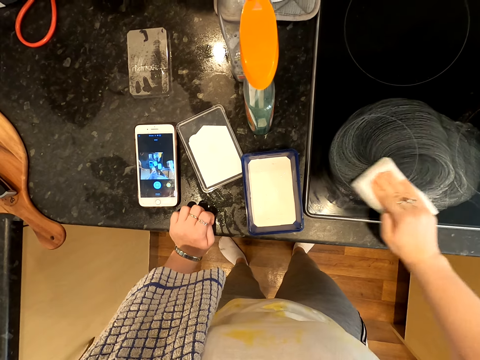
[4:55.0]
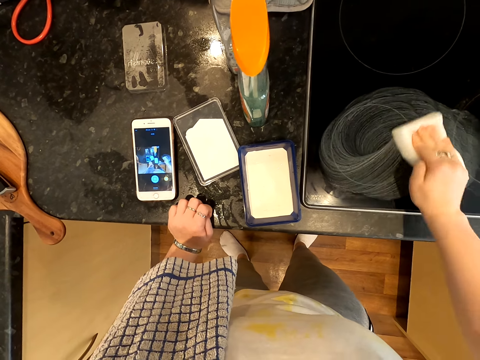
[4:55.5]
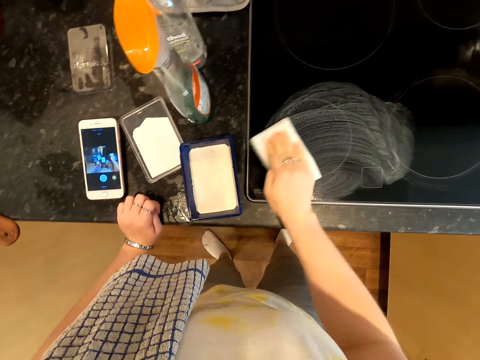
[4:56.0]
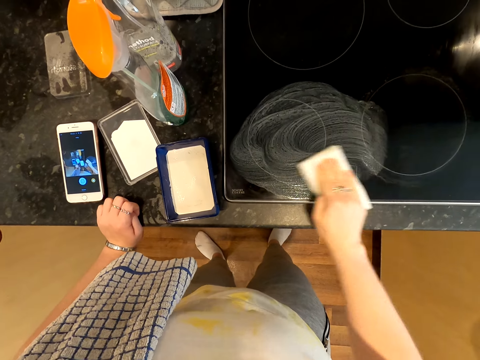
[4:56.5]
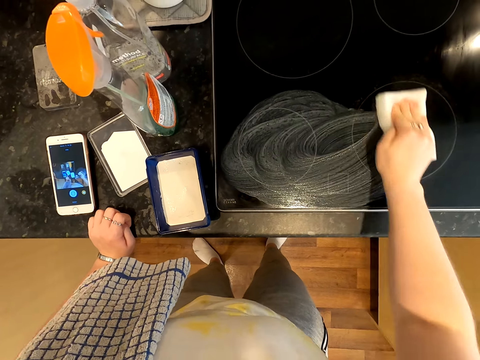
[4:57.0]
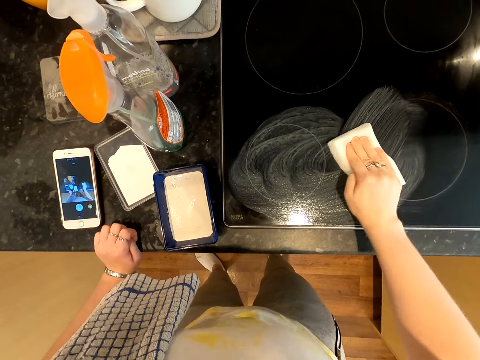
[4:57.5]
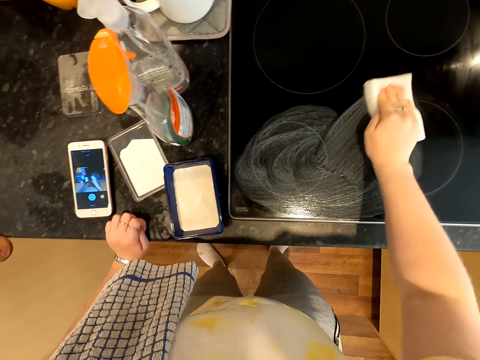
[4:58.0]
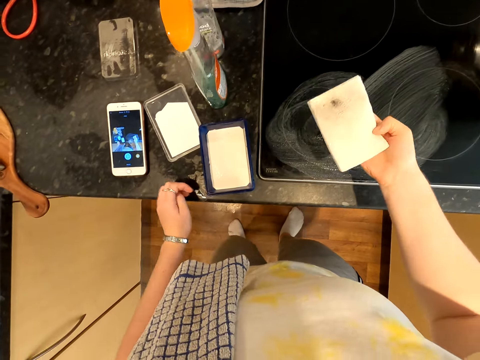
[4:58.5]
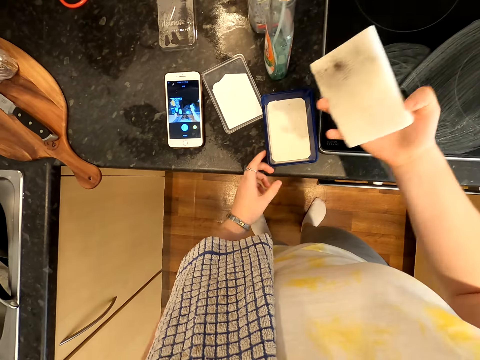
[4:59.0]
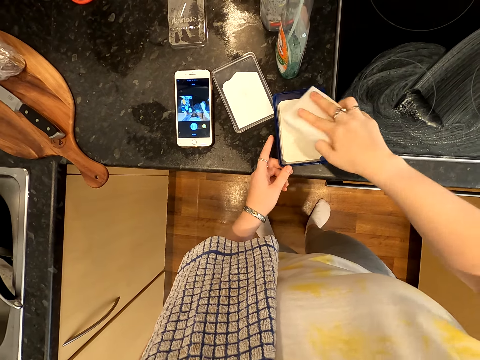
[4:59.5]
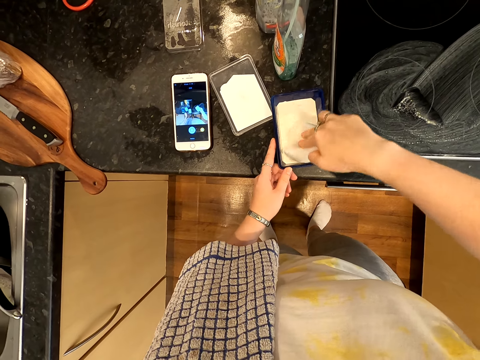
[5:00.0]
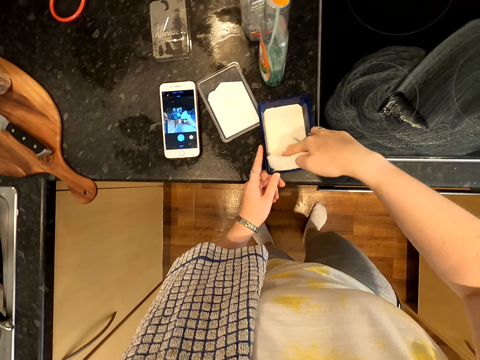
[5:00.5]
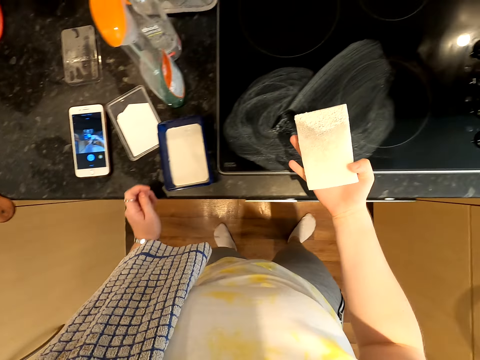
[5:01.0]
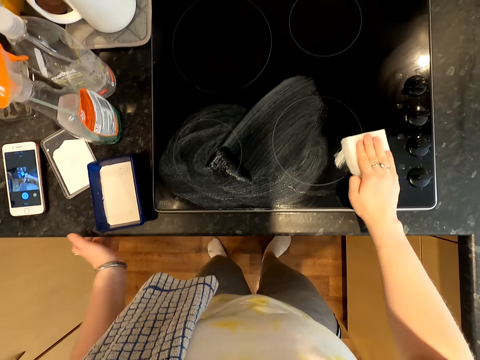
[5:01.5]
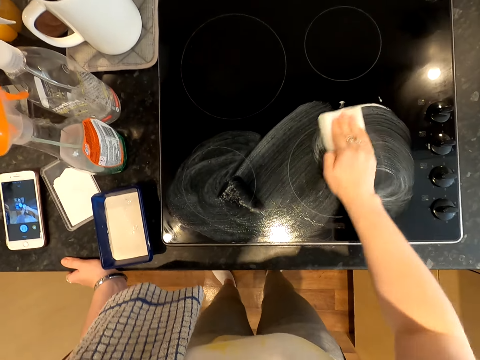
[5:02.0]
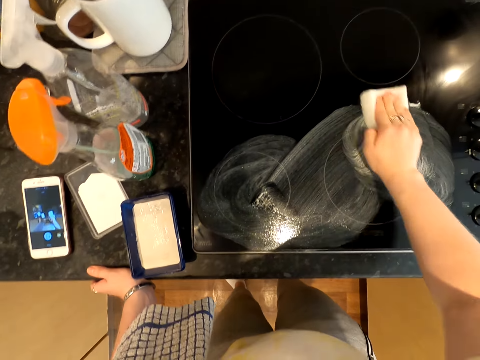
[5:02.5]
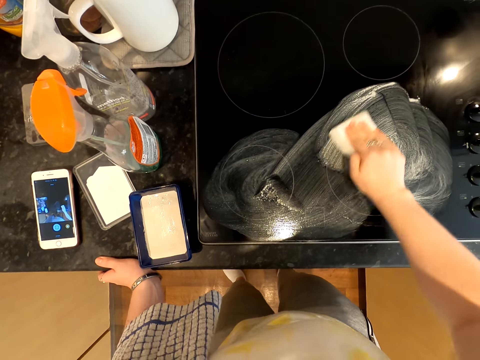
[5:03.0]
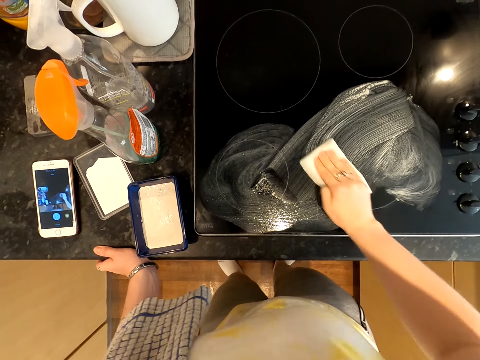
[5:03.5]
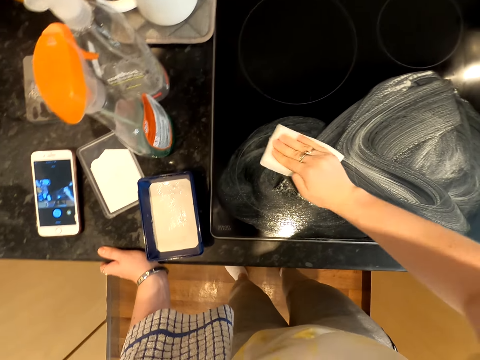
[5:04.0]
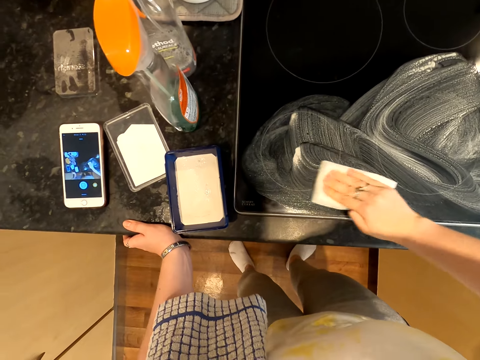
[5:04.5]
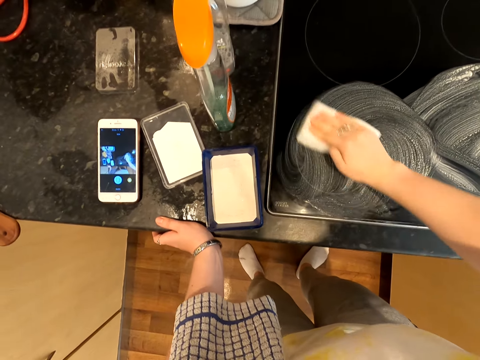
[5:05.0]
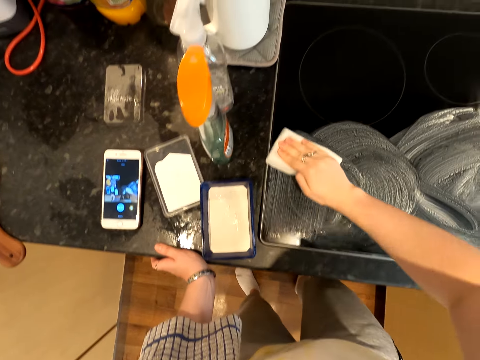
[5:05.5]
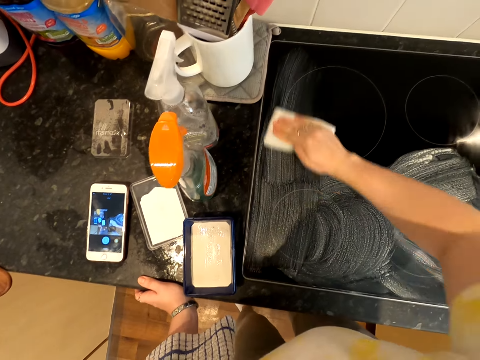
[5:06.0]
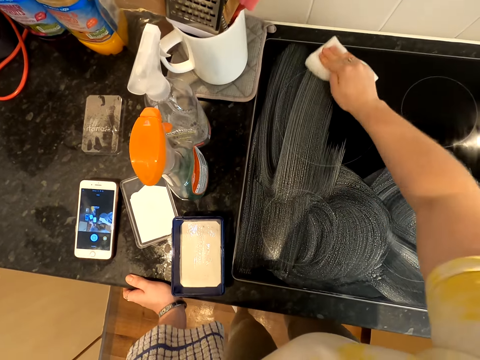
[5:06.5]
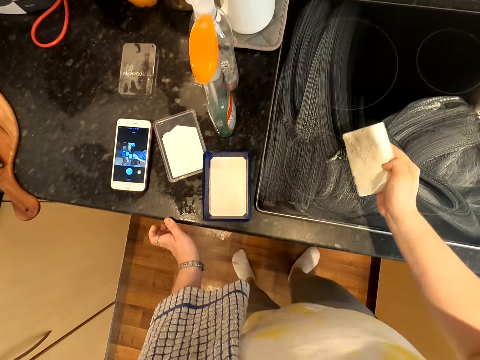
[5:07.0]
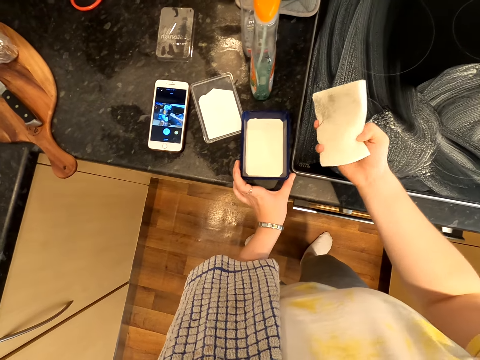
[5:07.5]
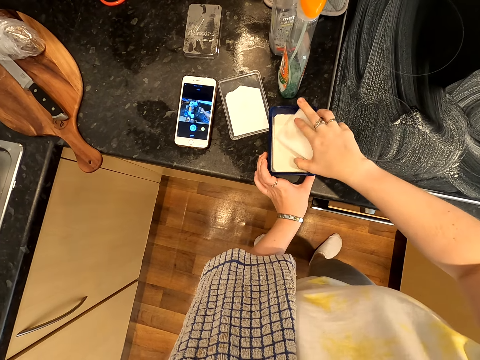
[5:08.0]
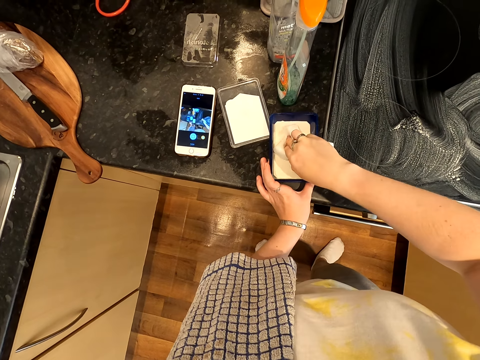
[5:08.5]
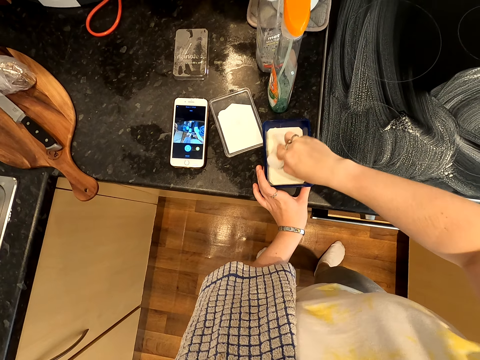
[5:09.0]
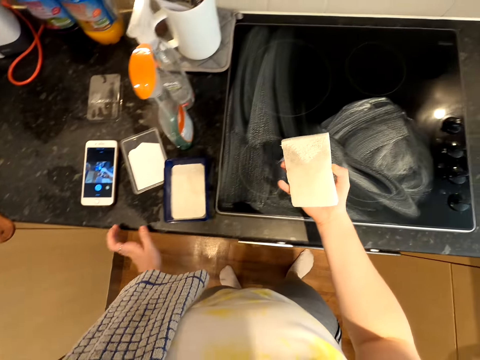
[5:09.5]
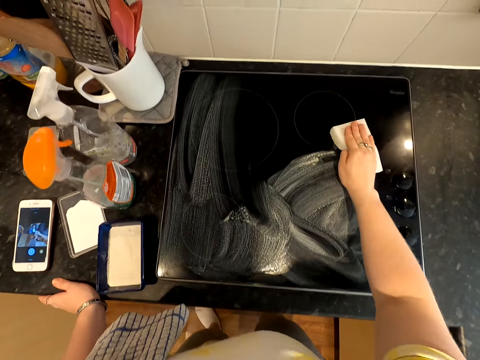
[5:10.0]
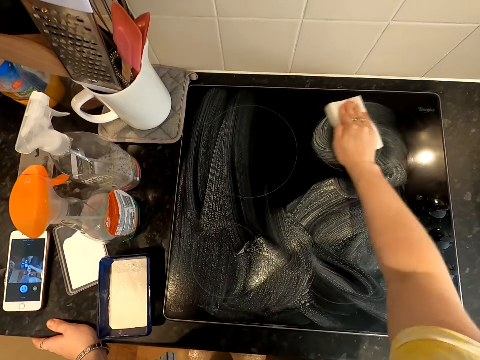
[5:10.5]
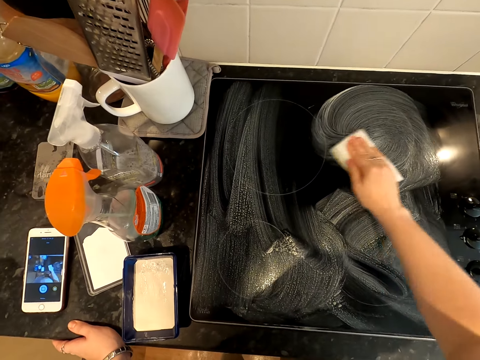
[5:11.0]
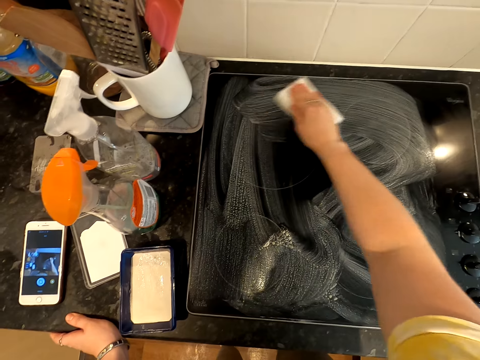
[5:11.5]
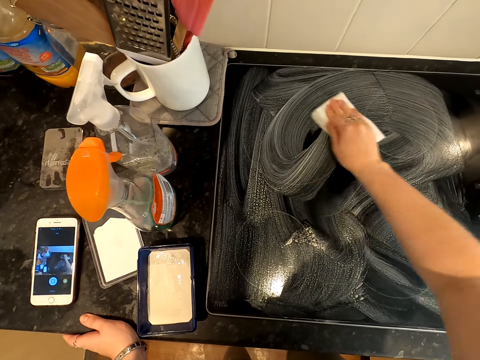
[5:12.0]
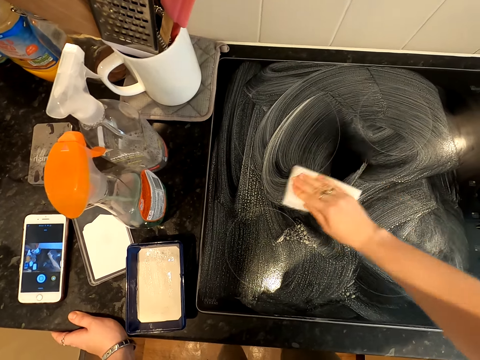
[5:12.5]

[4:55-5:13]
The camera wearer scoops soap in the box with the washing sponge. They apply soap on the scrubber. They clean the cooker with the sponge. They scrub the cooker with the scrubber. They scoop soap in the box with the sponge. They apply soap on the scrubber. They clean the cooker with the sponge.

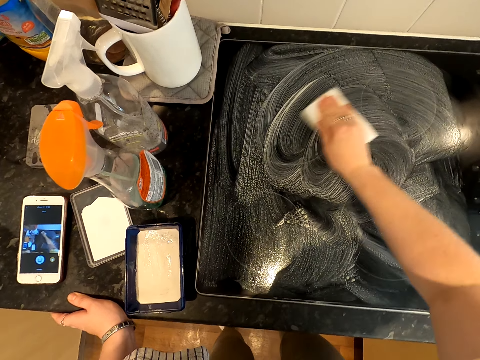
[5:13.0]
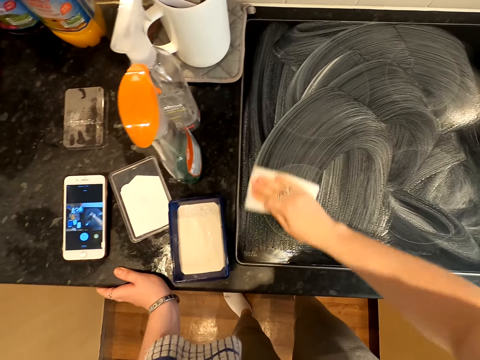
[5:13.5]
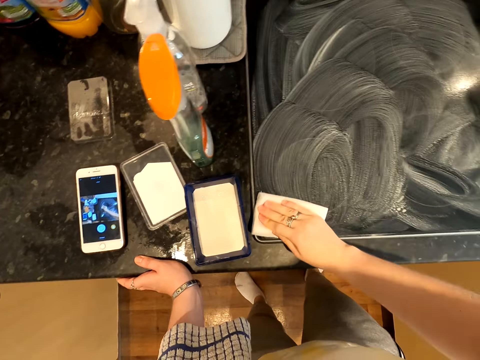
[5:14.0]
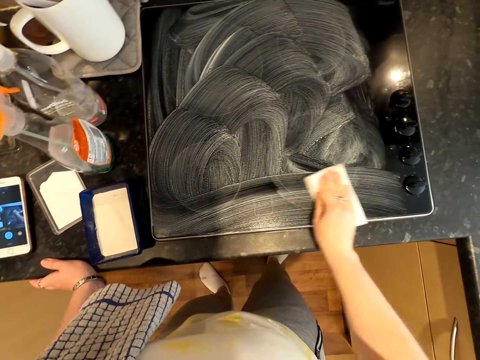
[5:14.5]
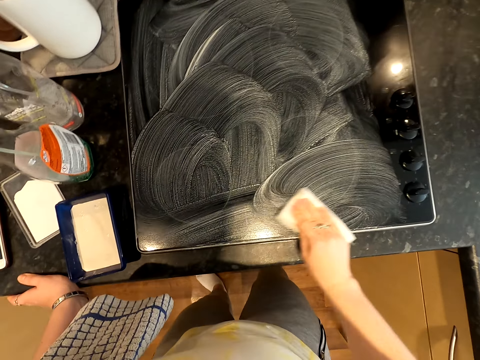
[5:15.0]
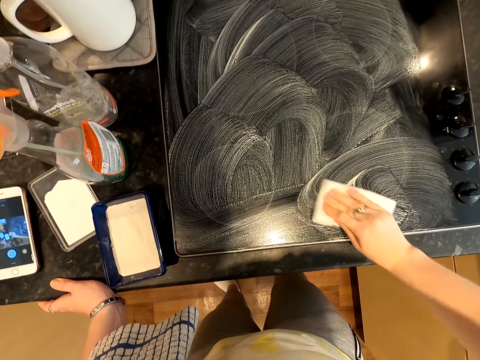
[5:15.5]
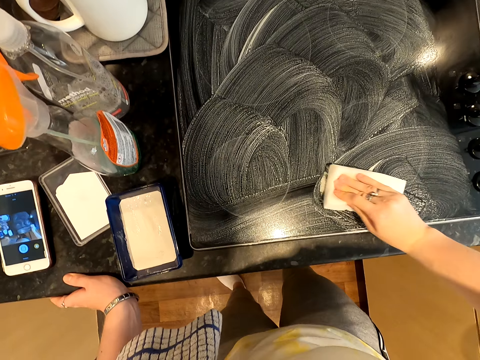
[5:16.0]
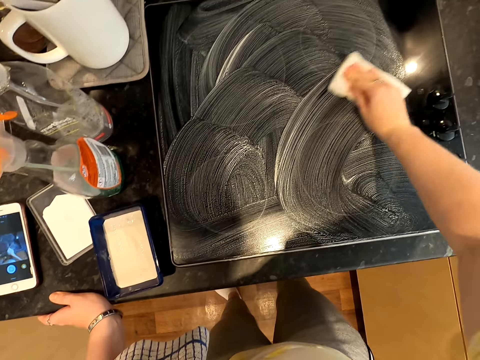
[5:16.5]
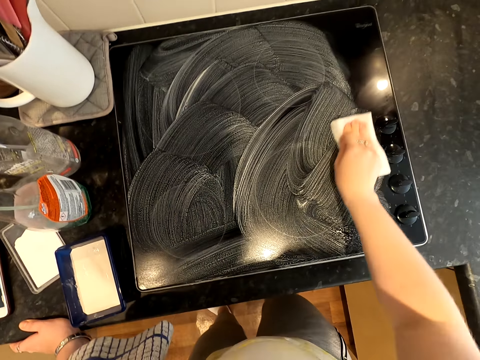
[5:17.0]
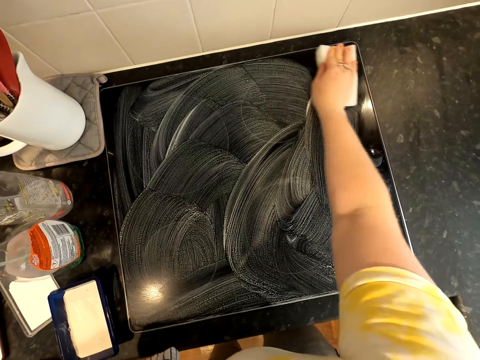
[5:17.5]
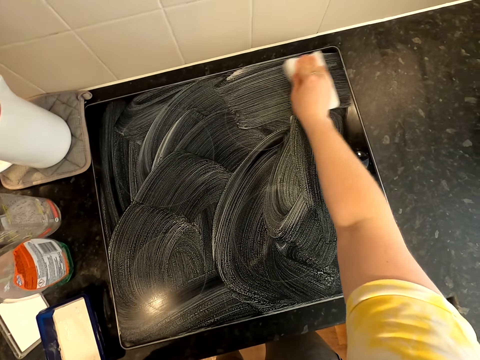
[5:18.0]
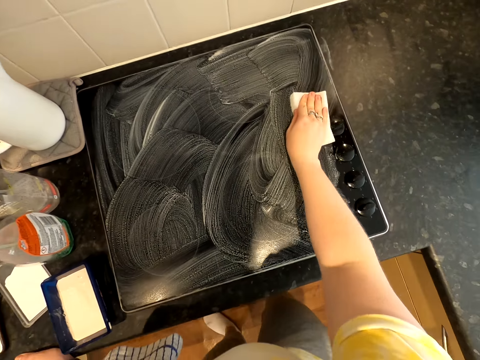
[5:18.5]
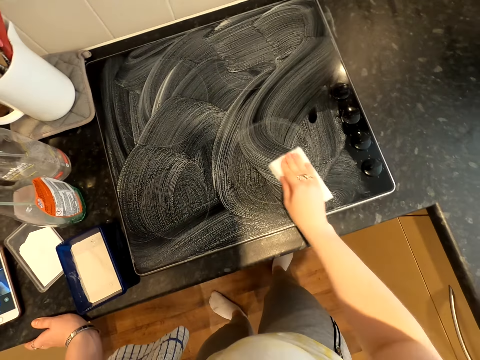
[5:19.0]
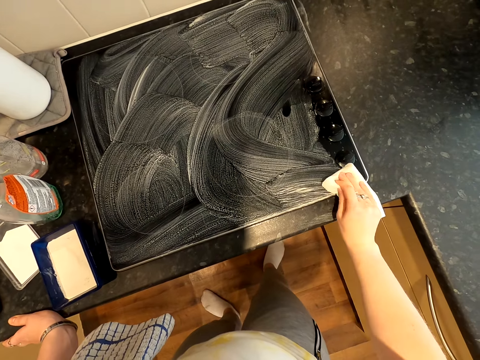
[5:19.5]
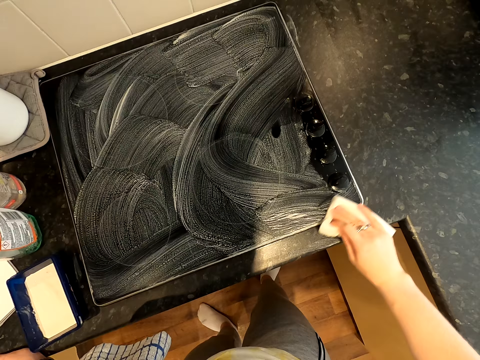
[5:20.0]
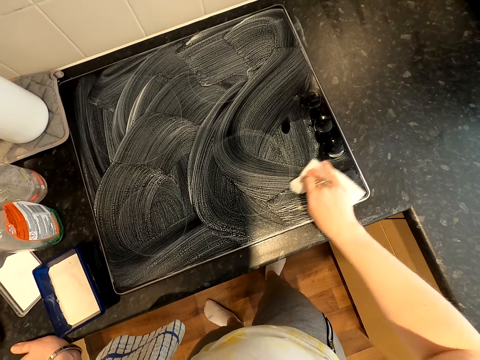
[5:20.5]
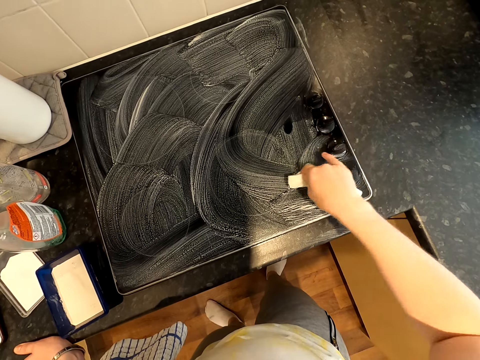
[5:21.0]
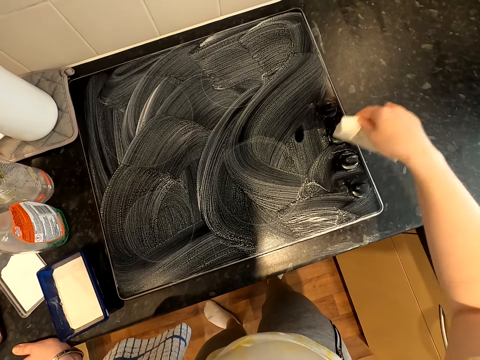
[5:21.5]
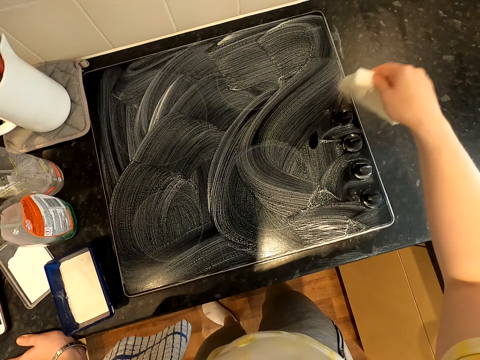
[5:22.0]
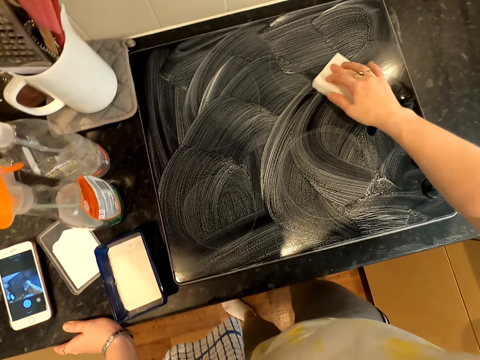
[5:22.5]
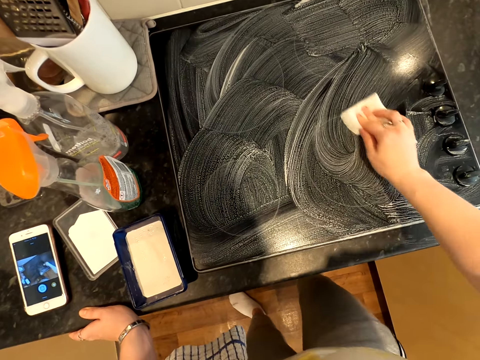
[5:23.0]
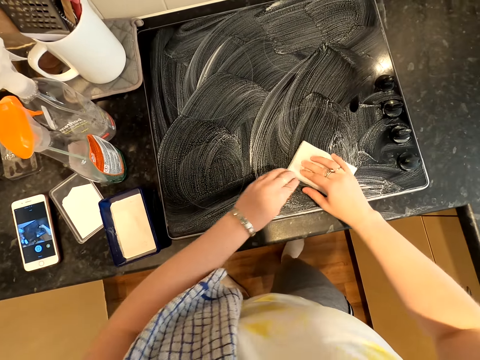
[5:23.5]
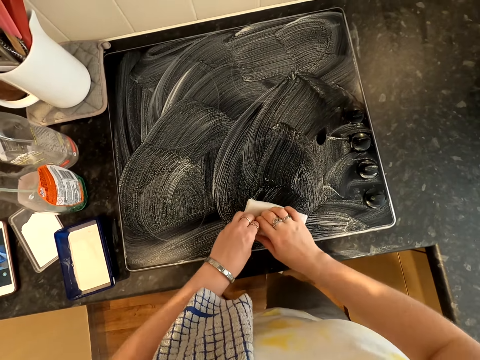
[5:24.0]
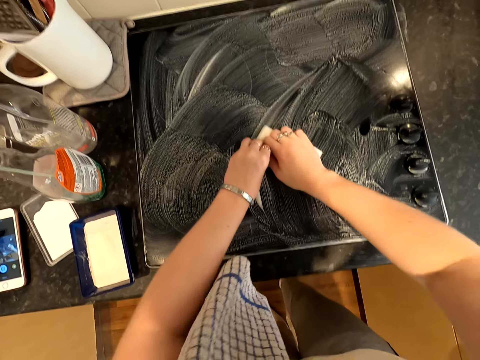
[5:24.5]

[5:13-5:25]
The camera wearer scrubs the cooker with the scrubber repeatedly.
